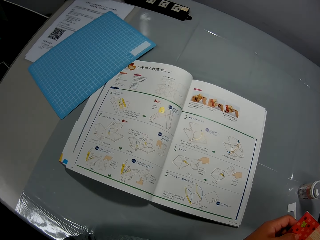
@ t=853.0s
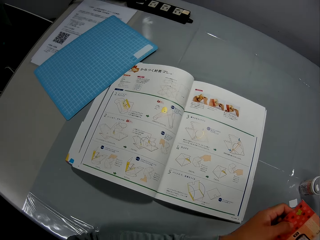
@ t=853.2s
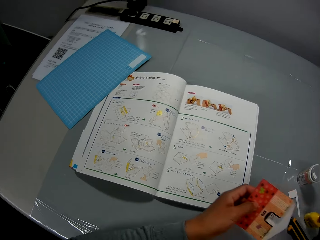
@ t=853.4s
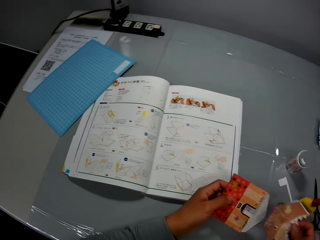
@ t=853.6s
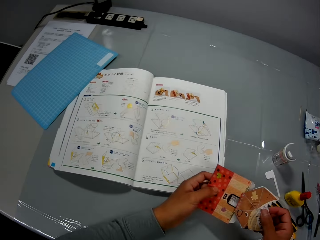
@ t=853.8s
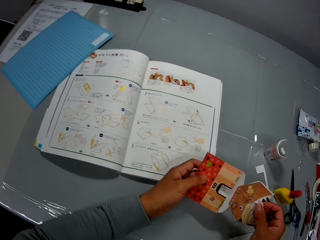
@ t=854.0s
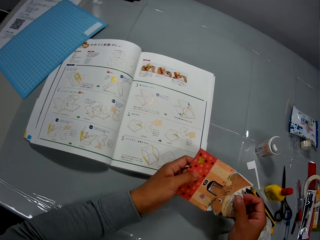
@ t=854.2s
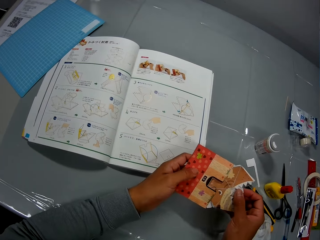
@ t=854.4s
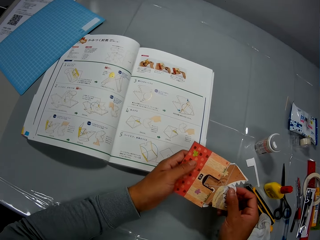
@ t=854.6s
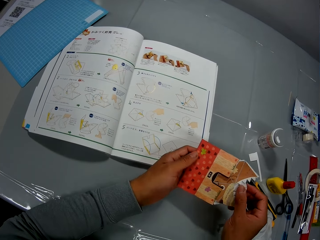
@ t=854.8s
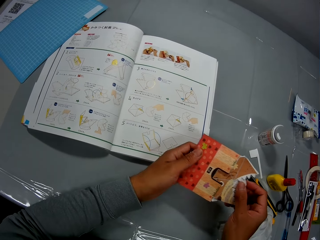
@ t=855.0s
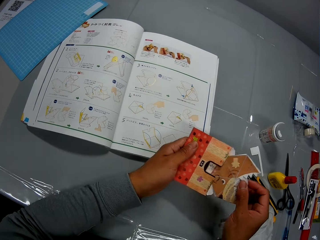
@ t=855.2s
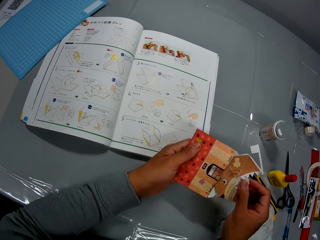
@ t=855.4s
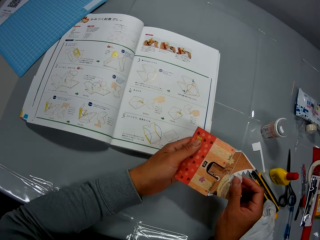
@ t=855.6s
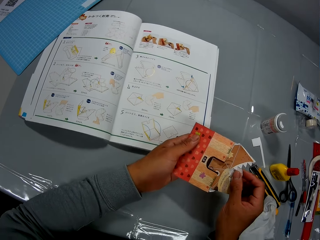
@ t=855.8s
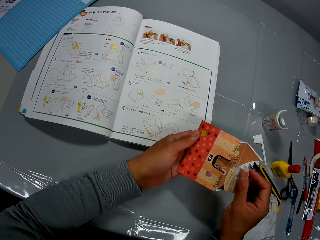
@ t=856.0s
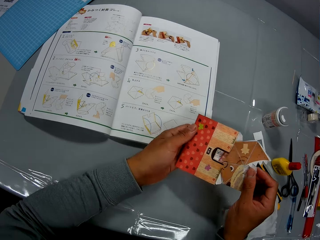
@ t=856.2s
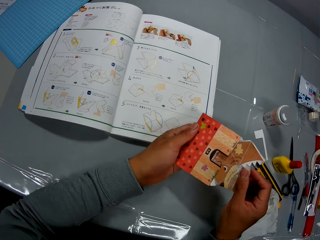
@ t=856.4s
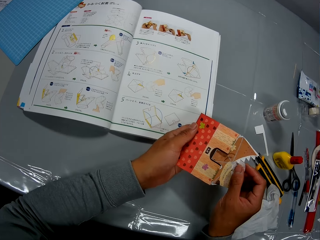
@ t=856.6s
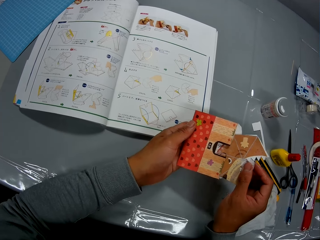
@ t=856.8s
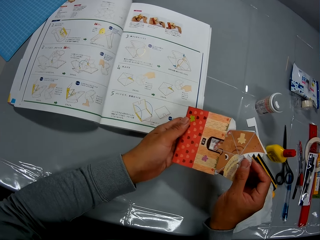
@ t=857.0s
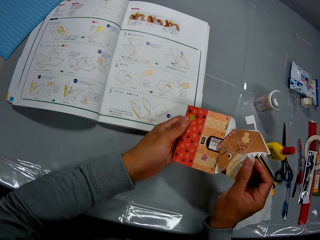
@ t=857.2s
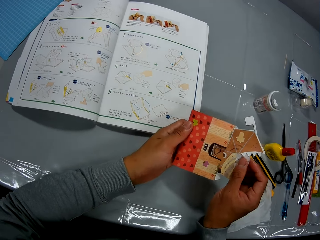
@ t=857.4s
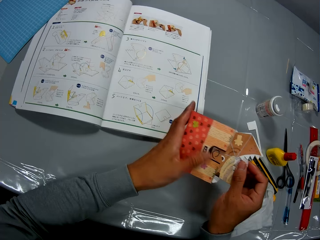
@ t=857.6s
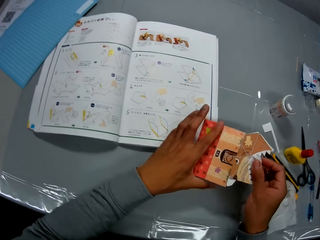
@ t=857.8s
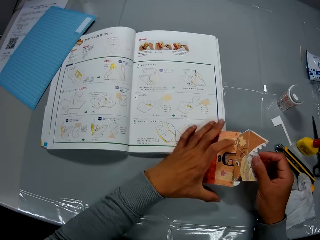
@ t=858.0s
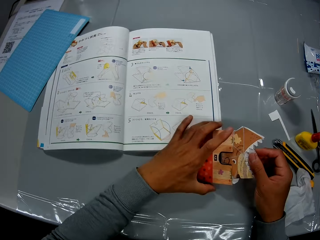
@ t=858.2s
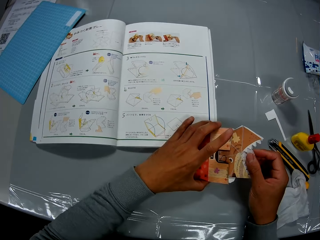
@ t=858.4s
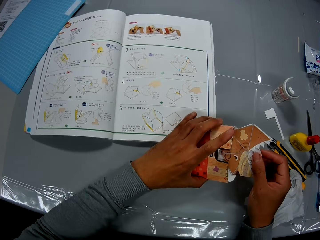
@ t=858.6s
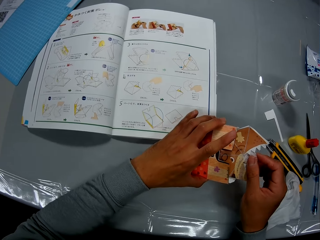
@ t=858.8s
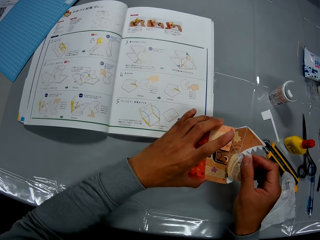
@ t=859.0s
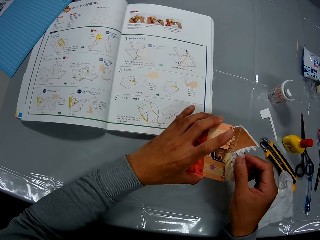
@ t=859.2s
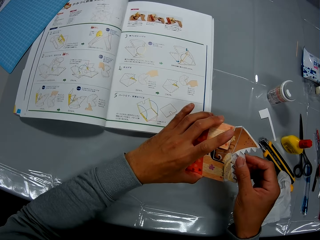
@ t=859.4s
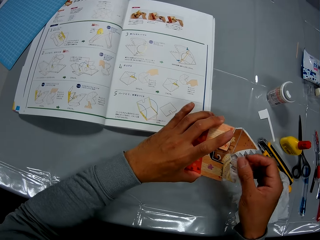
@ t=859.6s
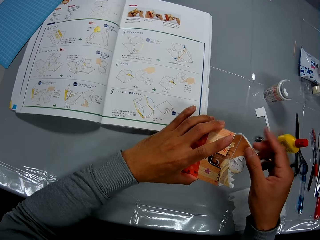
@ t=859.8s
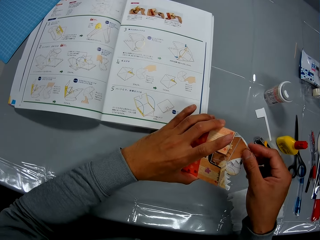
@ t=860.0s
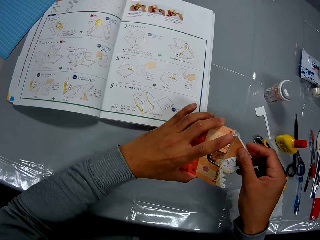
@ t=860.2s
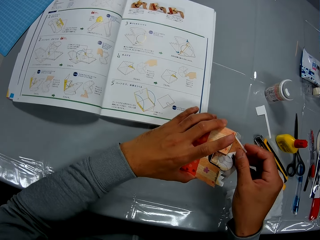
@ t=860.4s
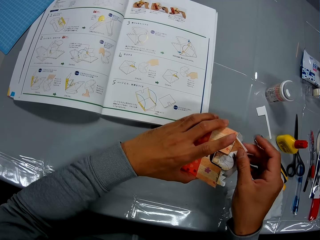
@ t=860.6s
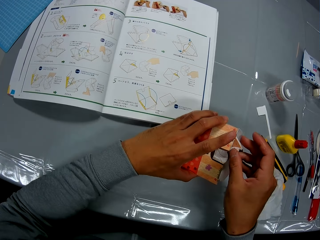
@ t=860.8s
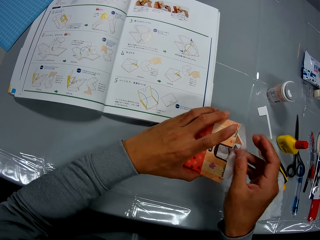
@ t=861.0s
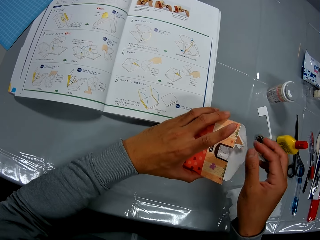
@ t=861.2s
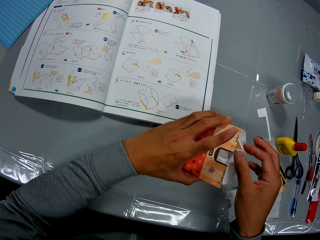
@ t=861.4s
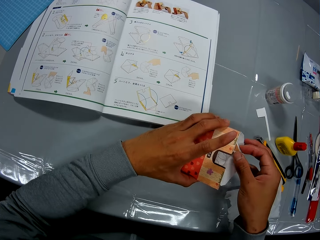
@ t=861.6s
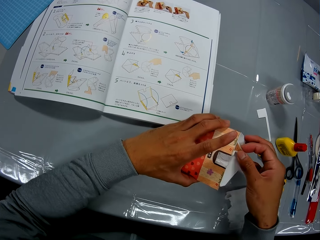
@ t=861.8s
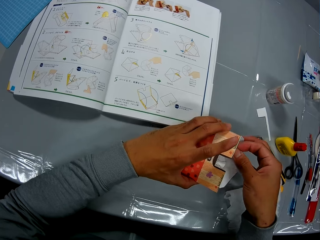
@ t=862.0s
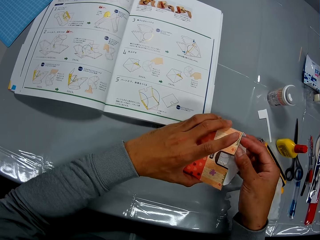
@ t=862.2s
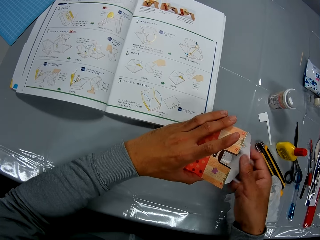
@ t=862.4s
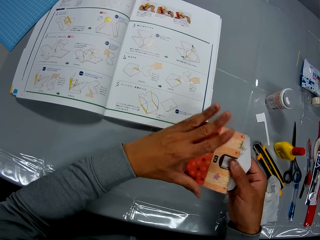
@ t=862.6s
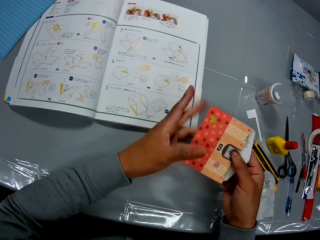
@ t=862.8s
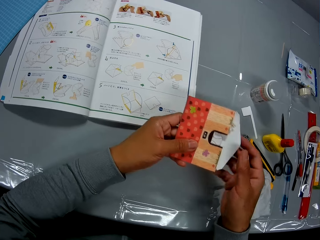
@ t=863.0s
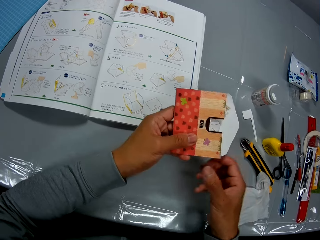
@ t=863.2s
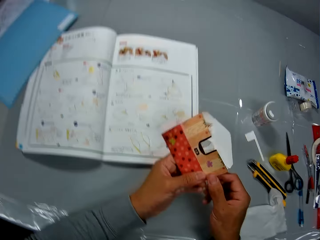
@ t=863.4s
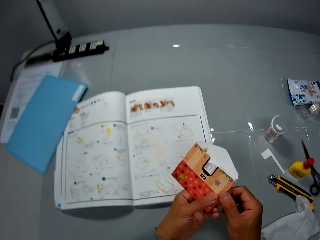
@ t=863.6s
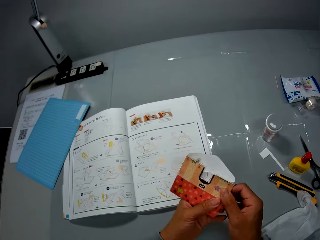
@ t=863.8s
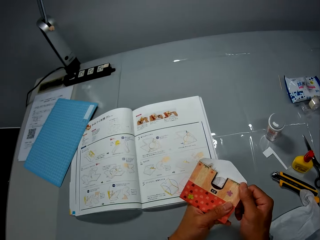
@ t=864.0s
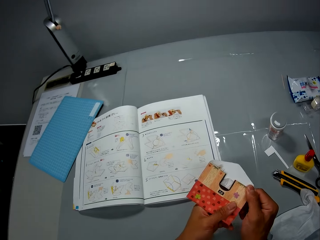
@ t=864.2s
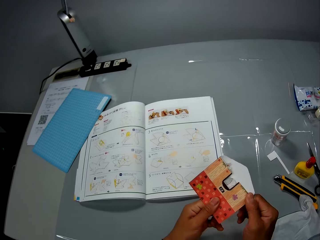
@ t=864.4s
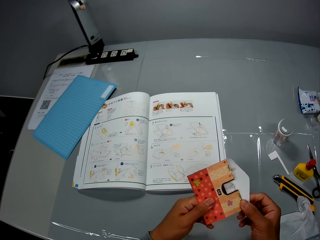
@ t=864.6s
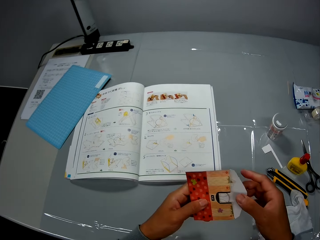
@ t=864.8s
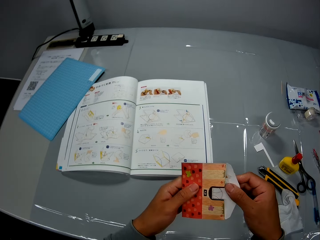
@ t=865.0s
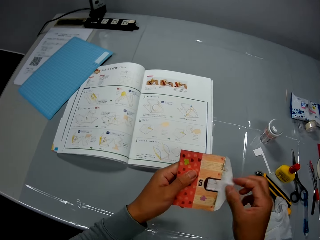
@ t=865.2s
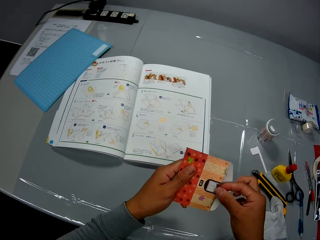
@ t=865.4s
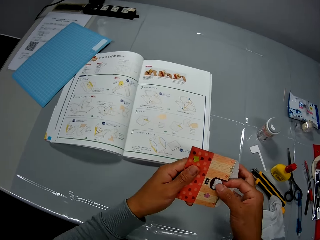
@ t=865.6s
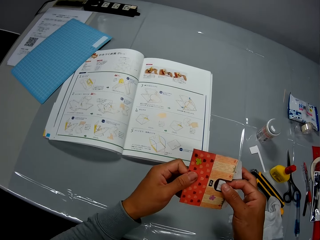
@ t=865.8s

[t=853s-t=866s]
The camera wearer puts the art in an envelope. They inspect the envelope.

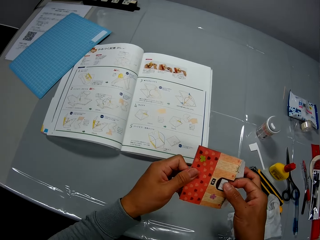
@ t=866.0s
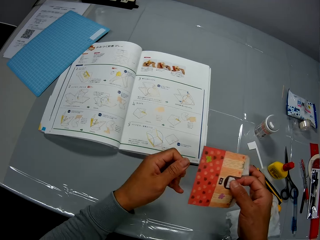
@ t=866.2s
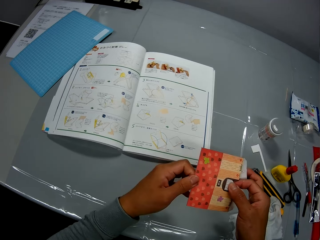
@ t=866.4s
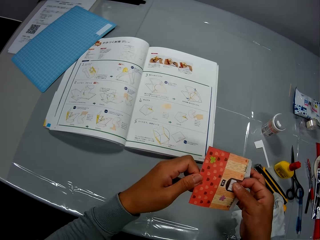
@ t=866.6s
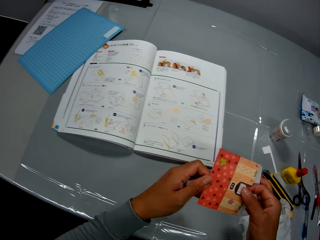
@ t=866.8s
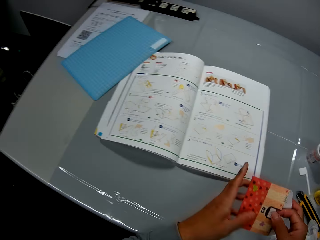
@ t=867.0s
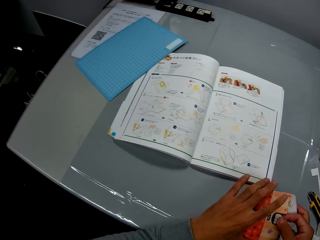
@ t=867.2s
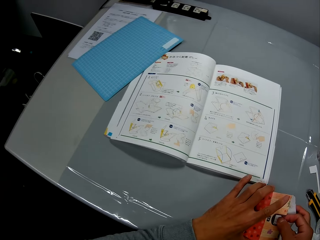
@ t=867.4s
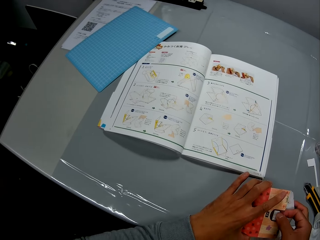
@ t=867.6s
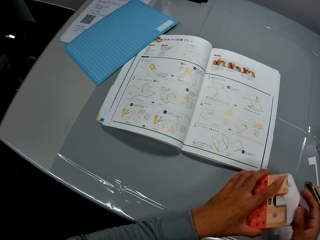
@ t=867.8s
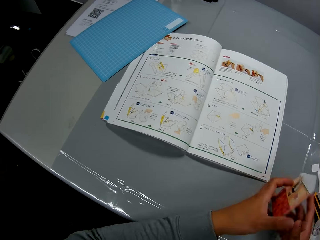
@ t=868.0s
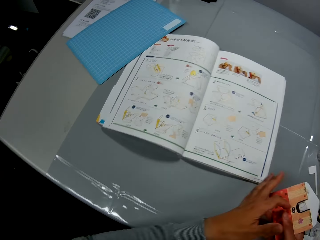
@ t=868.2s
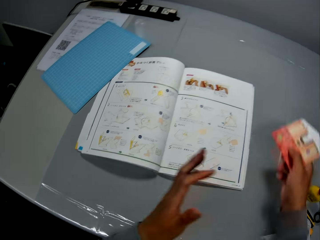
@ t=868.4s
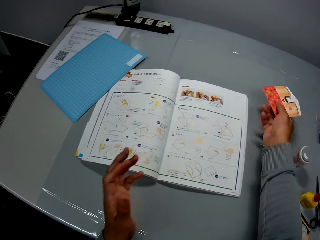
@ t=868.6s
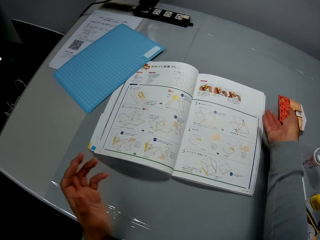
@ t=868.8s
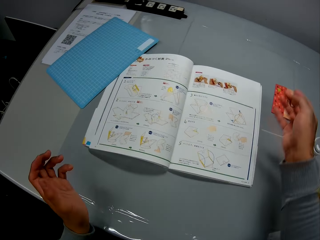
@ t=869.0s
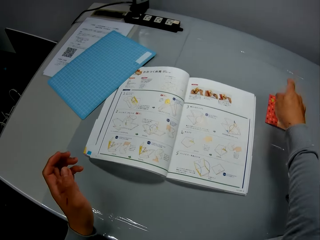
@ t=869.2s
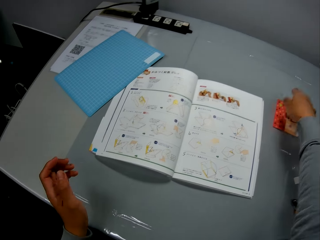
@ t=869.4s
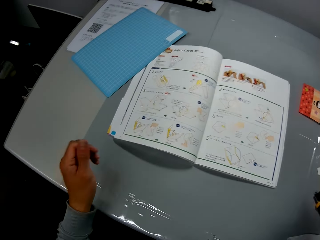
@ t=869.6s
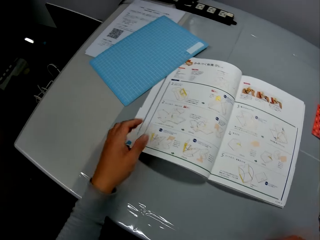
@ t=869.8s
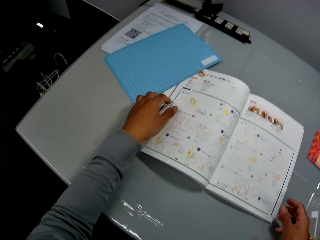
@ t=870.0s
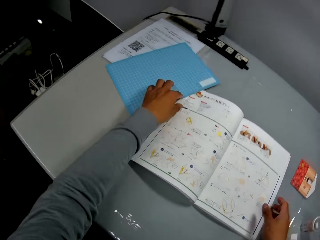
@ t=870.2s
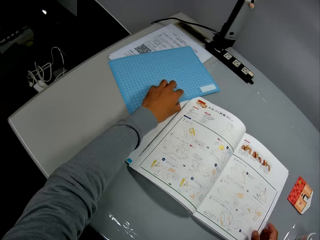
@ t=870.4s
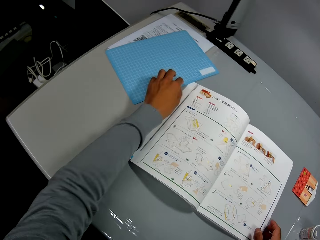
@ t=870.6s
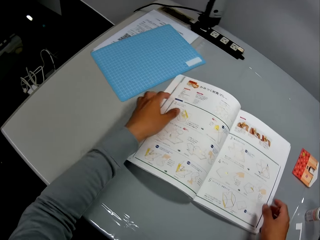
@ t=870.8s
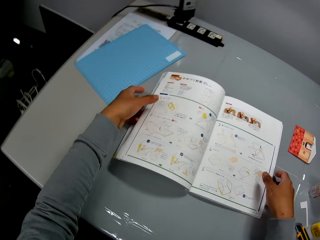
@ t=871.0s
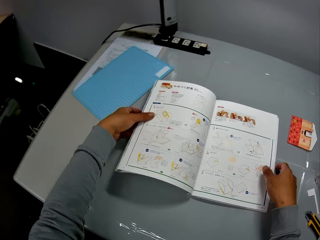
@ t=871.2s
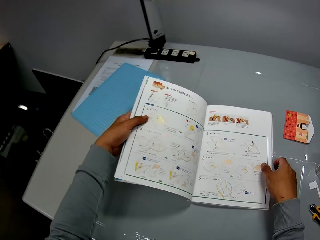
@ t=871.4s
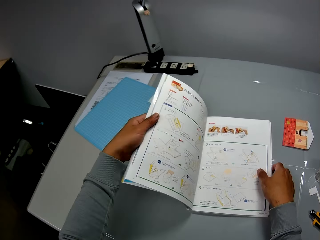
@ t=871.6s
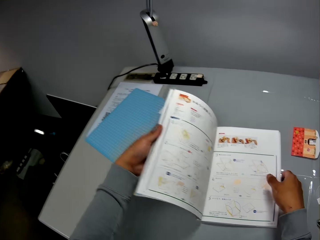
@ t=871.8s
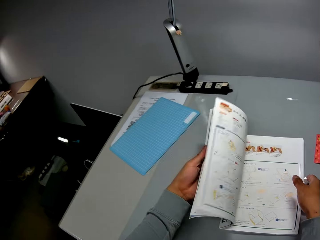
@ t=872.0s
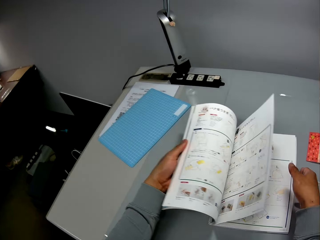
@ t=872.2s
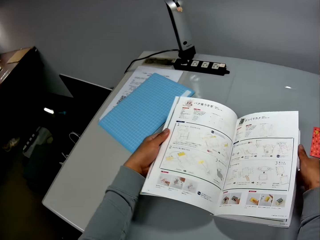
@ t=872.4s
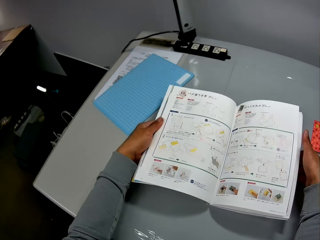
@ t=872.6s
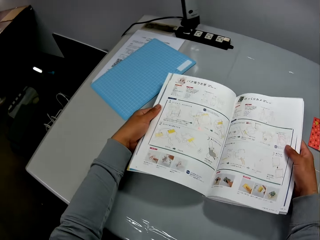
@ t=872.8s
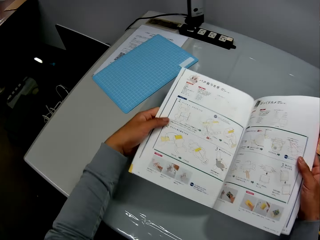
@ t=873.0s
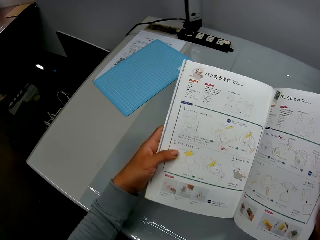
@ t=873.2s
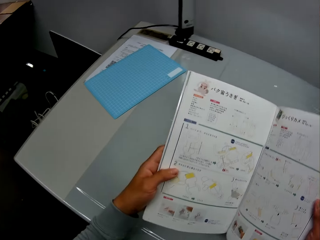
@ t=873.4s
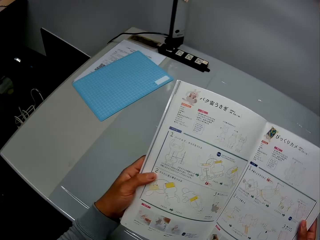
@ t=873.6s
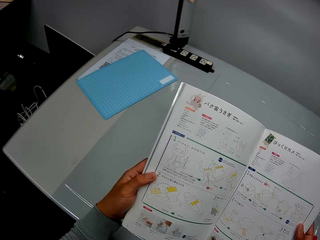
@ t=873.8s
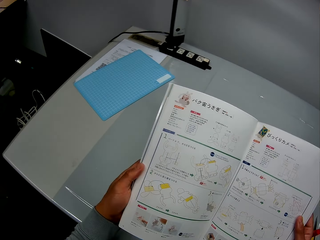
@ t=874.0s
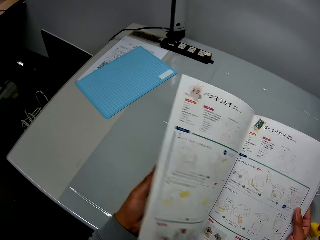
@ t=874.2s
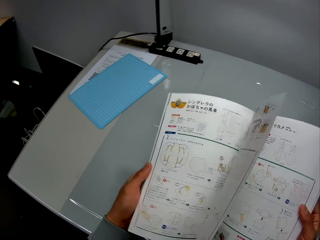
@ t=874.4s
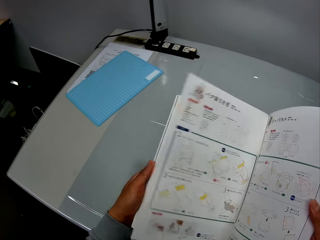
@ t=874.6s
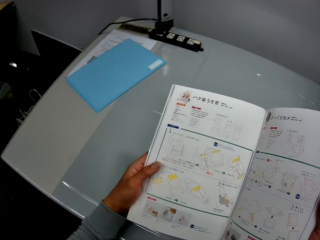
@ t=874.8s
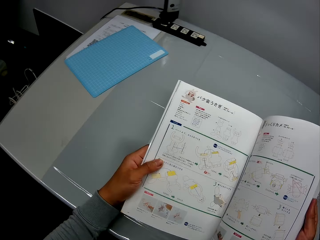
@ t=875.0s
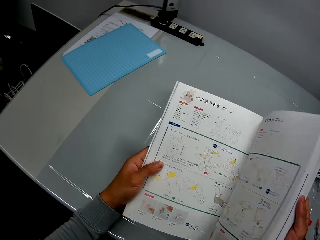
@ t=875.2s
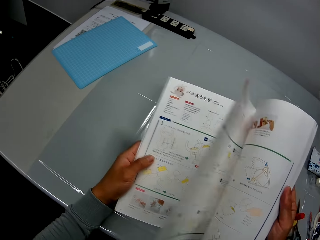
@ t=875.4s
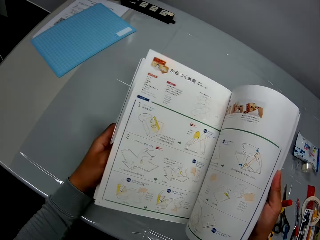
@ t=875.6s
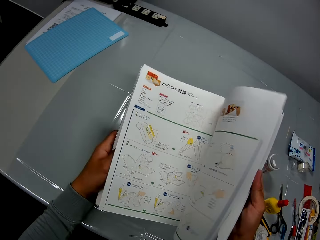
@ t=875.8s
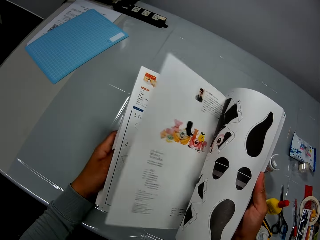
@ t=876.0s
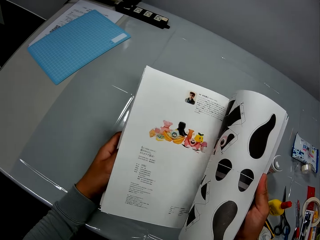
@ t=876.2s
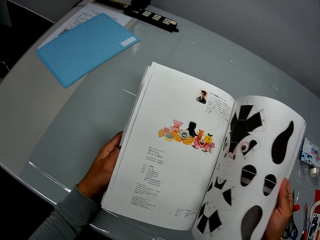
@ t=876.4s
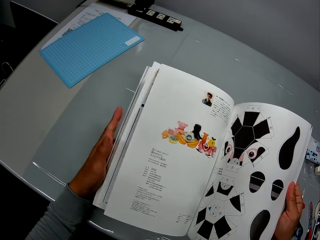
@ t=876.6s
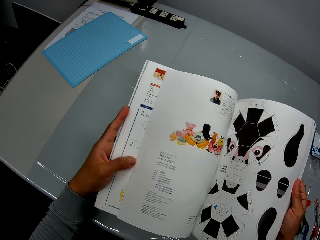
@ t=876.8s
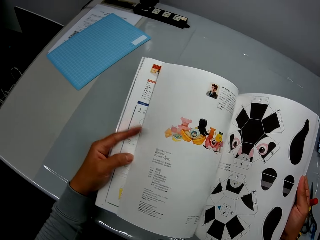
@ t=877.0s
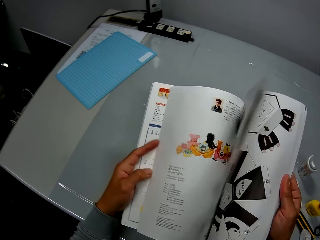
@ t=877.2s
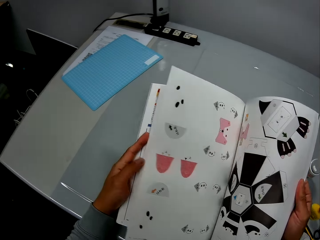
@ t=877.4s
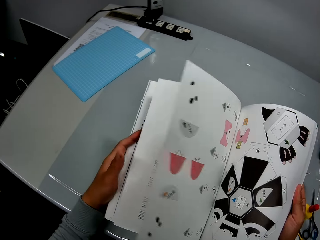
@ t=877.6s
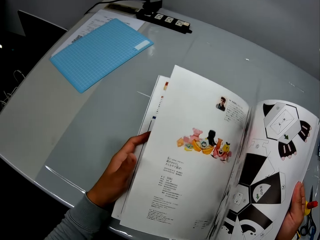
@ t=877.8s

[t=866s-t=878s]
The camera wearer stares at the book on the table. They drop the paper crafts on the table. They touch the second paper craft. They push the cutting mat from the craft book. They flip a page in the craft book. They hold the craft book on the table. They pick up the craft book from the table. They continue to check the craft illustrations in the craft book. They flip the pages of the craft book. They continue to check the craft illustrations in the craft book.
